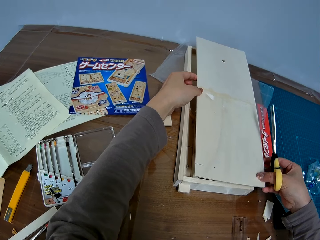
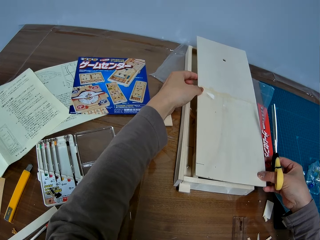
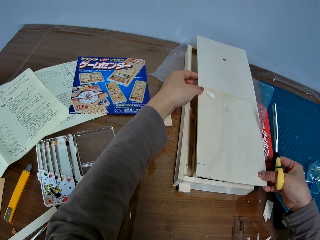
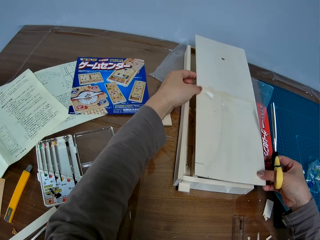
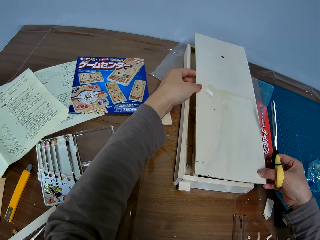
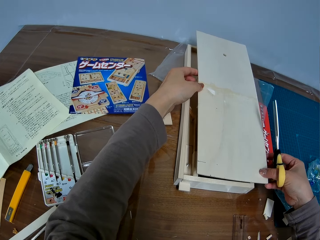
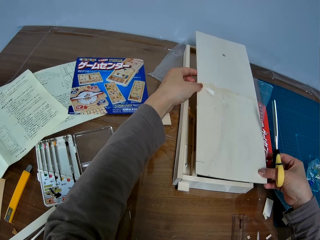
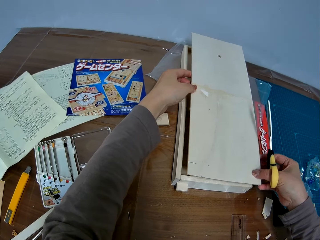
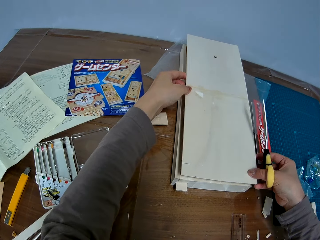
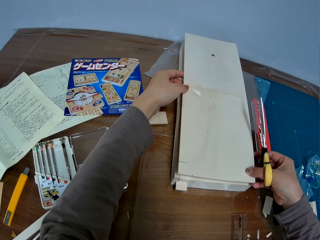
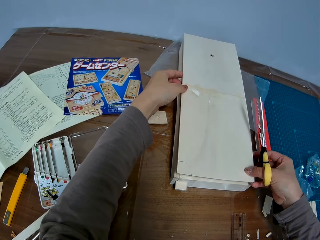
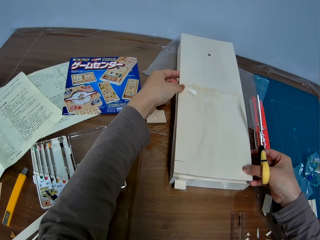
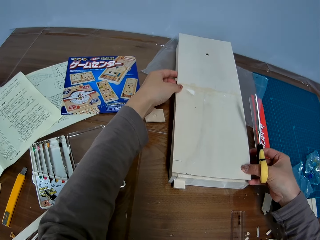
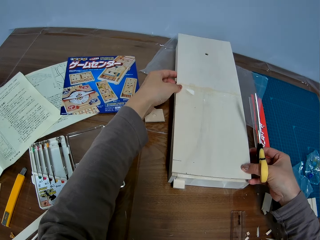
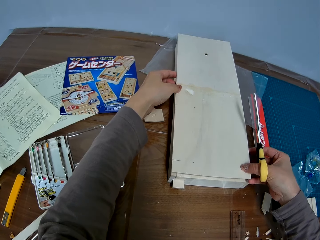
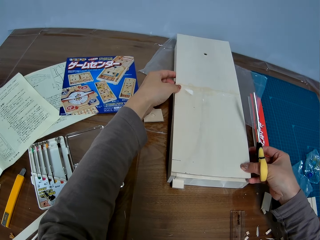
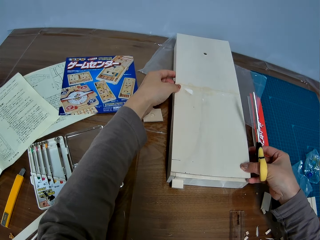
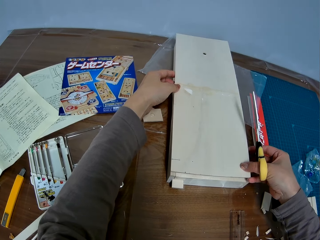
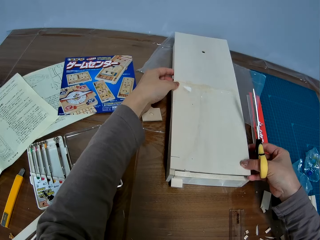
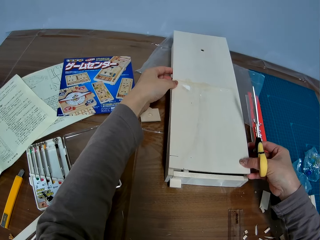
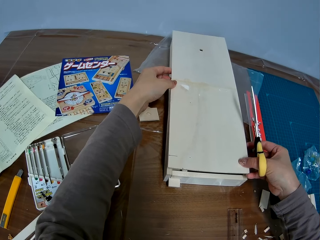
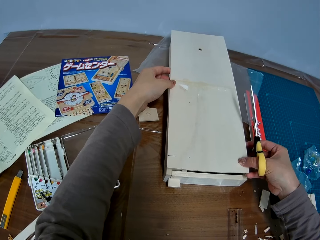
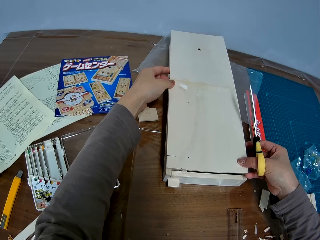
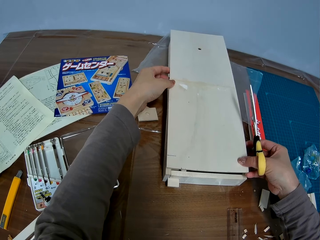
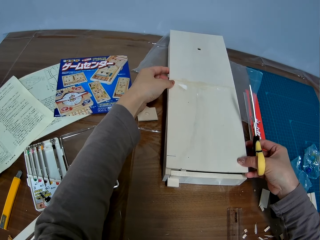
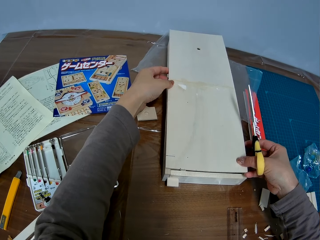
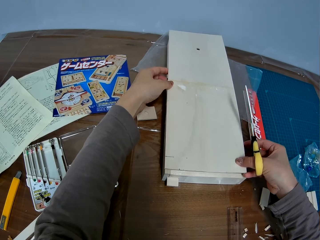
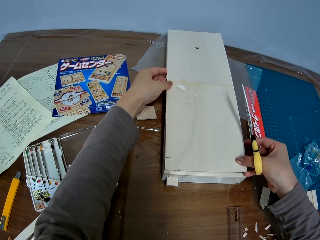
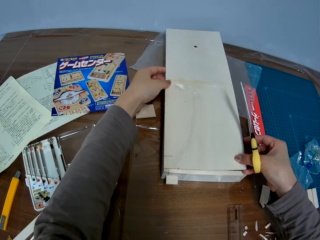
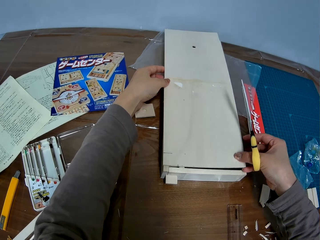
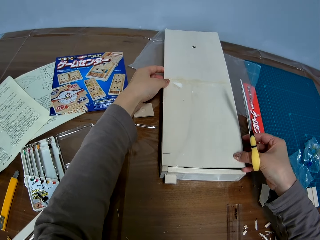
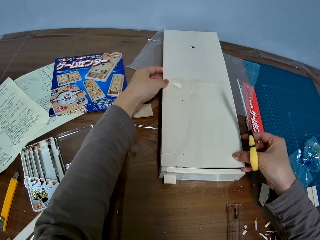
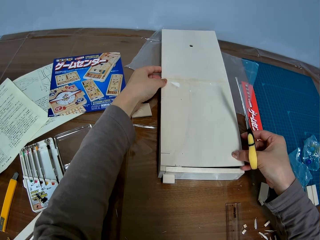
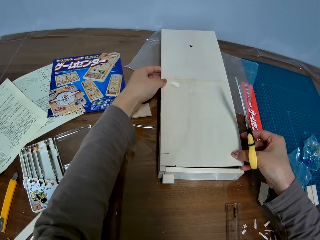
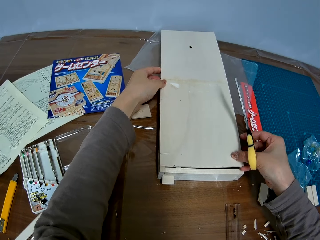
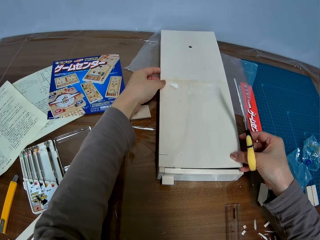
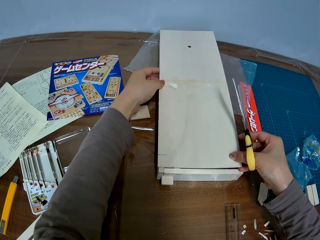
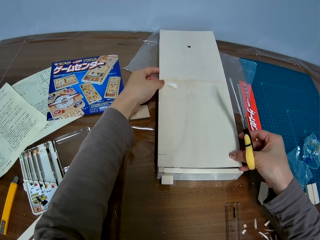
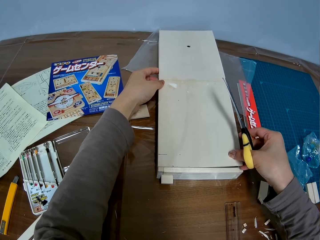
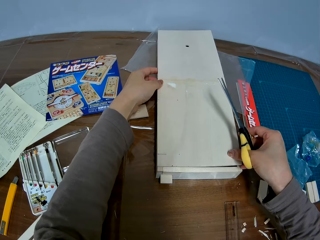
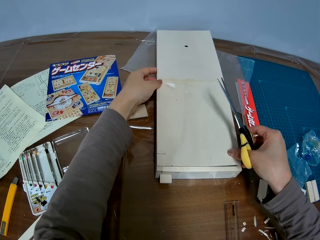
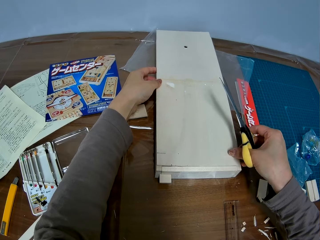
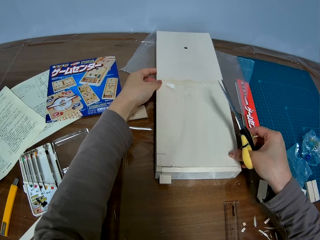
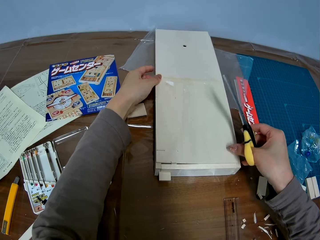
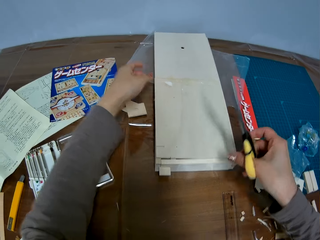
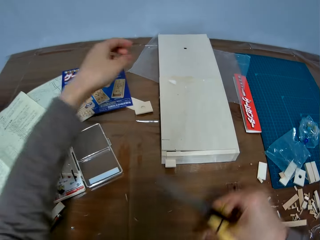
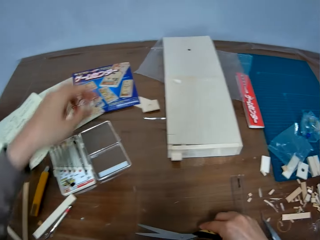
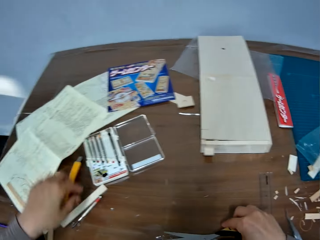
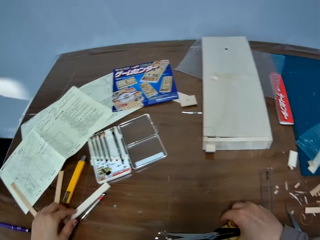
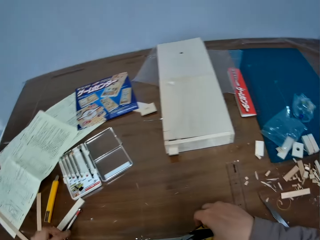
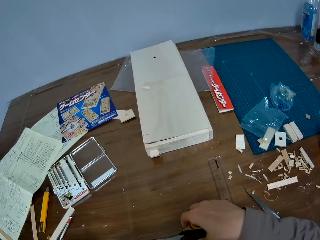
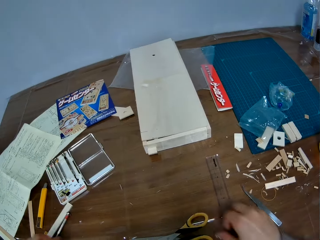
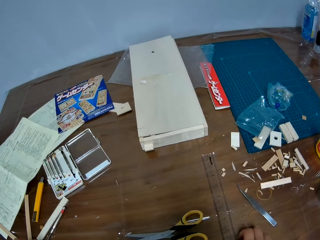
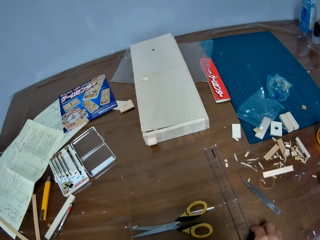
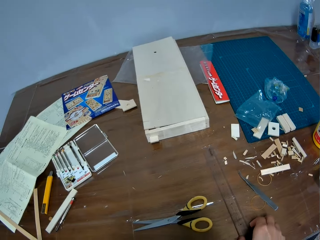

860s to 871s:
The camera wearer drops the pair of scissors on the table.

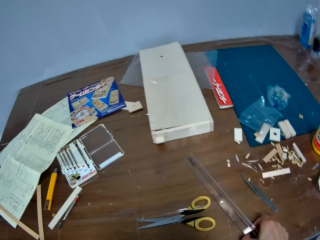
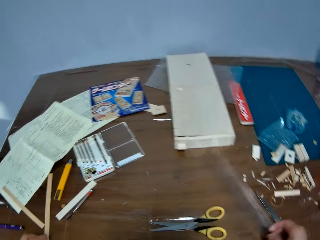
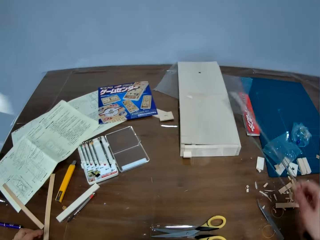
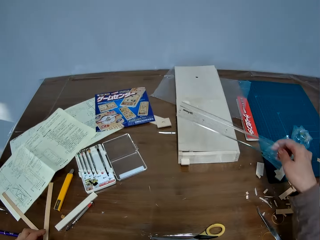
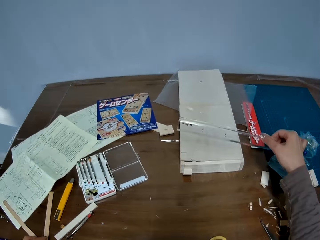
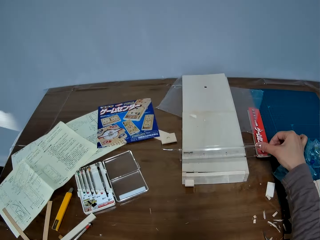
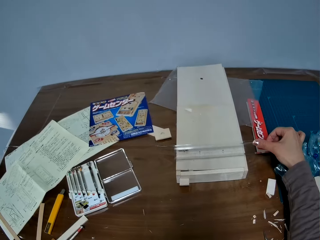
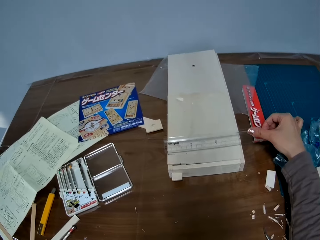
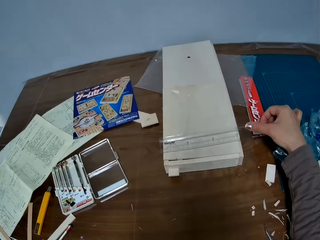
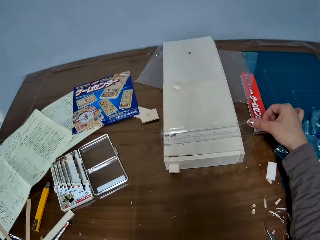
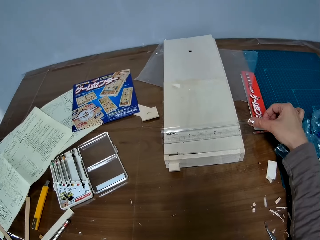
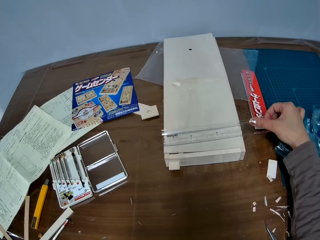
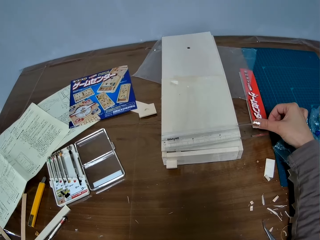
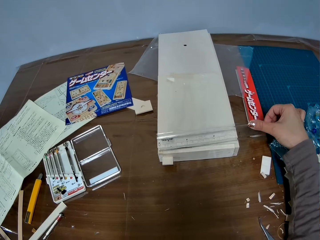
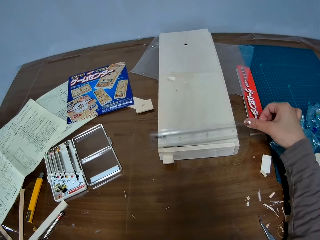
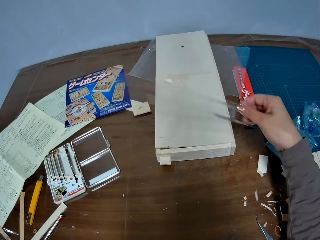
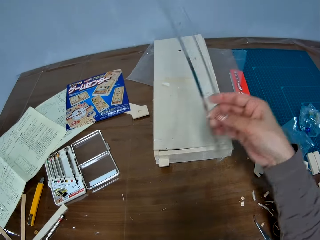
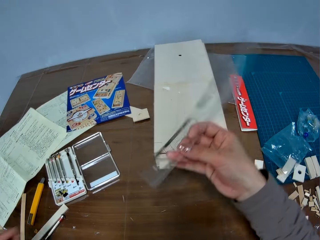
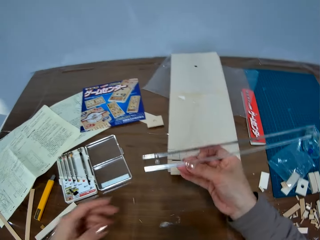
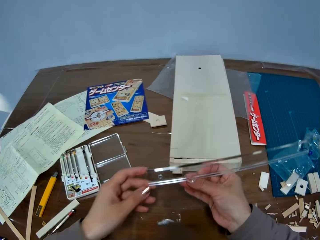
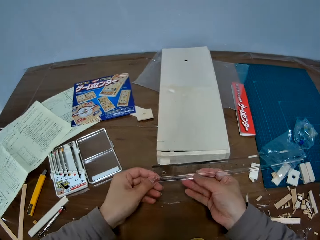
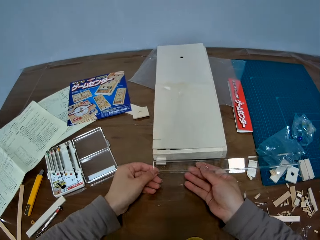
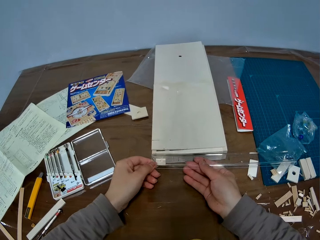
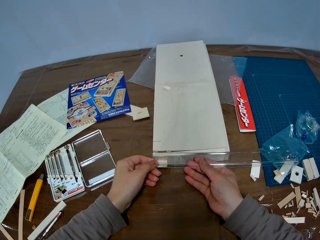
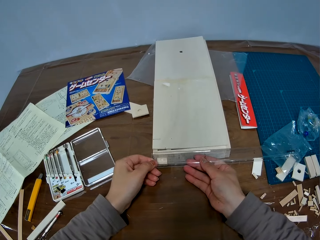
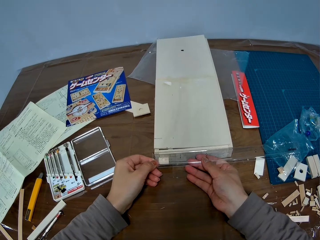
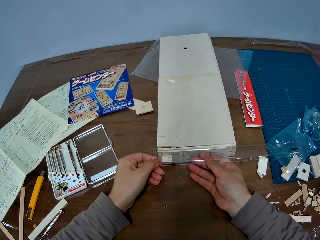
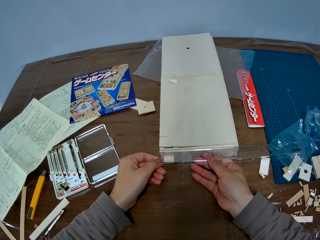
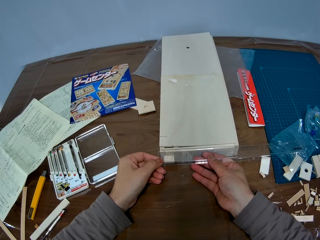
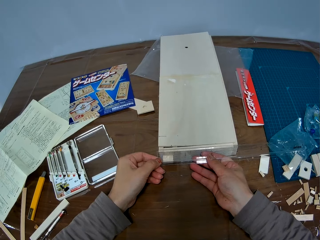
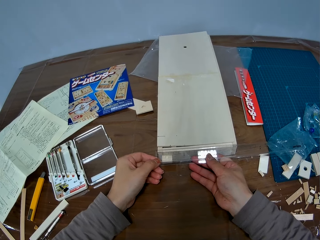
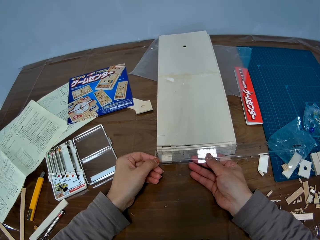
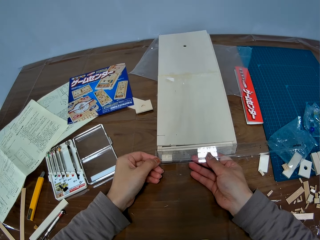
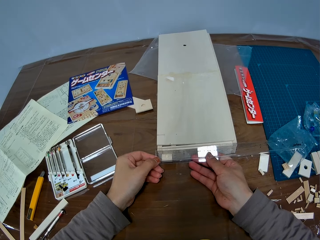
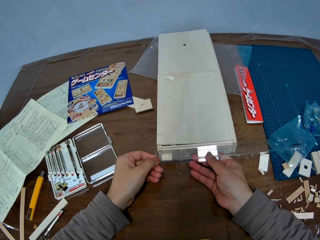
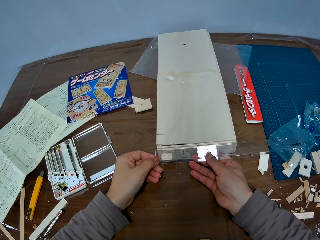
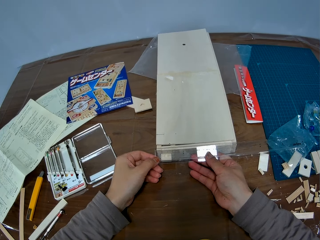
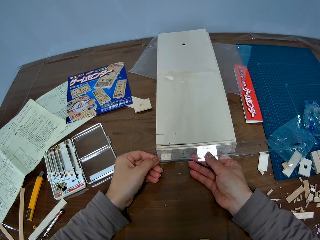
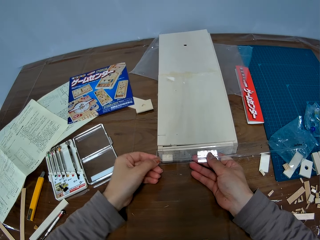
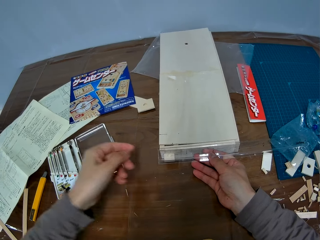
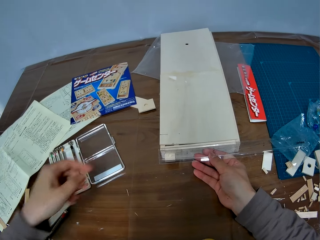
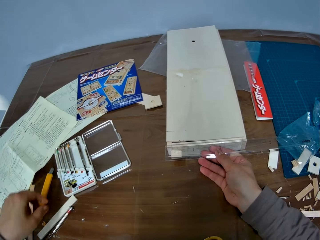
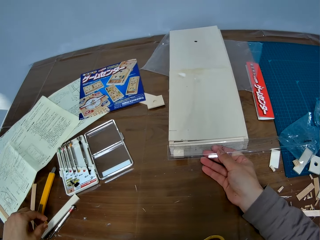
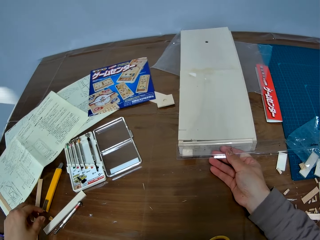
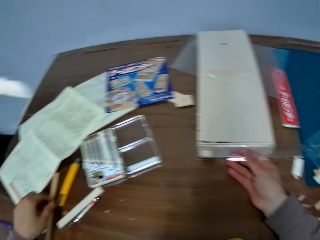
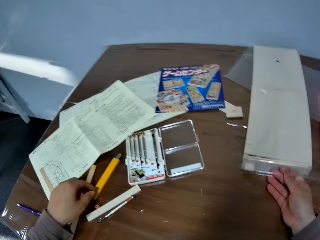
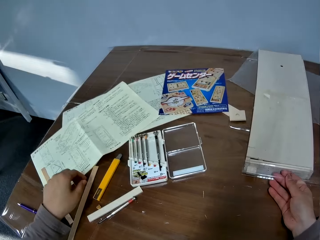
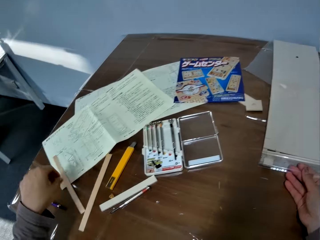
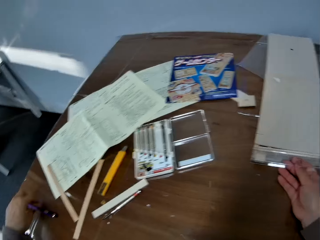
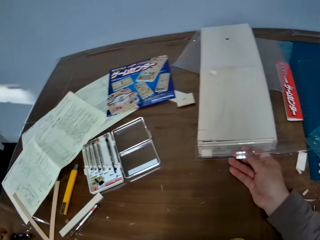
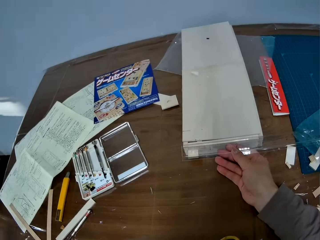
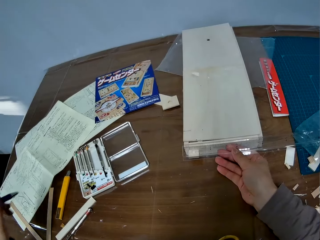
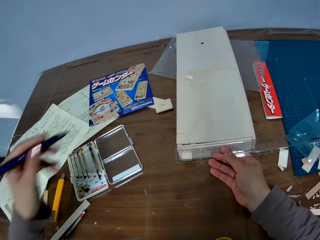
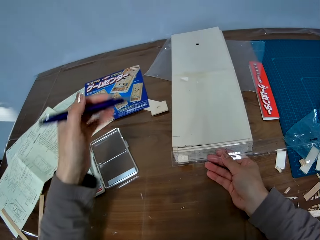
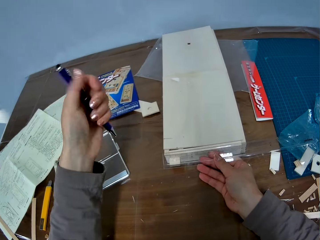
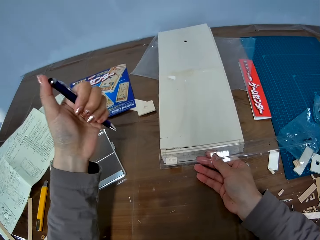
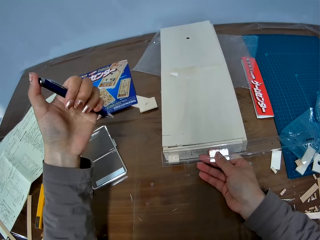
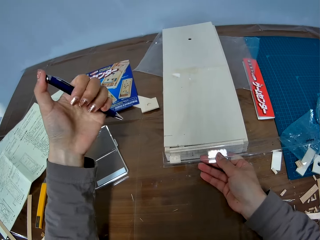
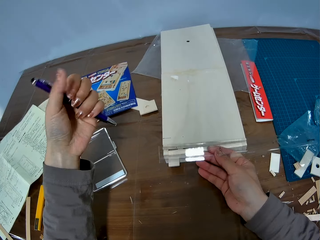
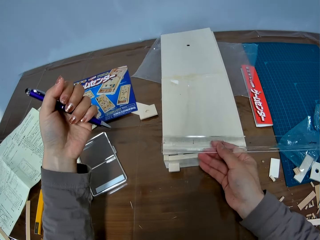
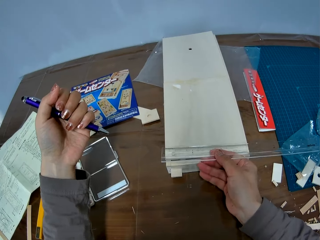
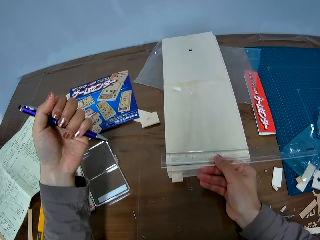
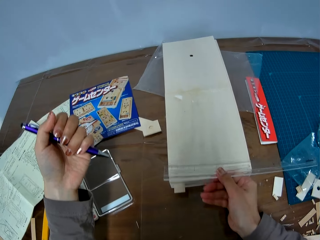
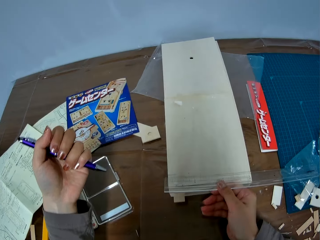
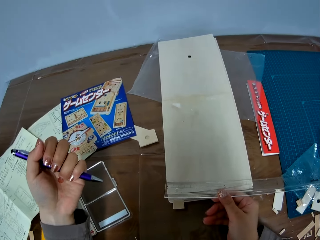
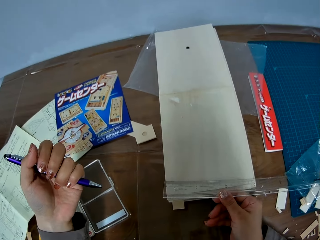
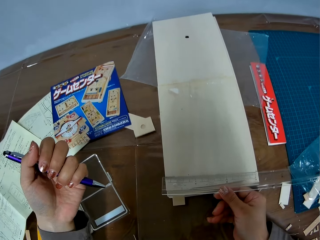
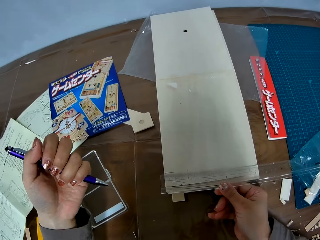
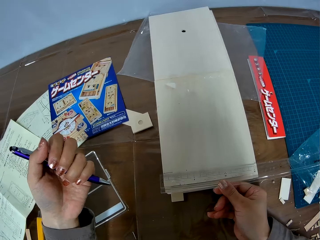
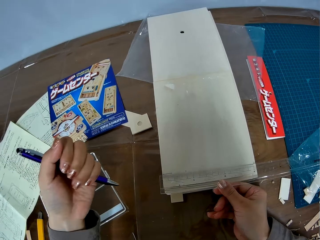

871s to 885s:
The camera wearer picks up the ruler from the table. She measures the piece of wood with the ruler. She turns the ruler. She measures the woodwork with the ruler. She picks up the pen from the table with her left hand. She puts on the pen. She clicks the pen.
